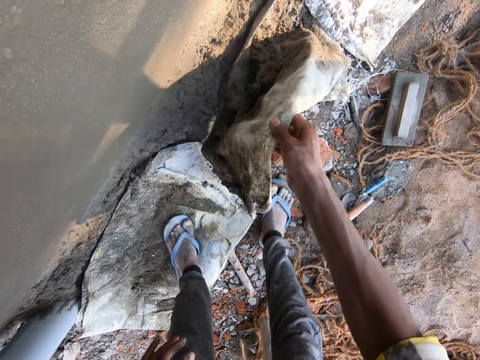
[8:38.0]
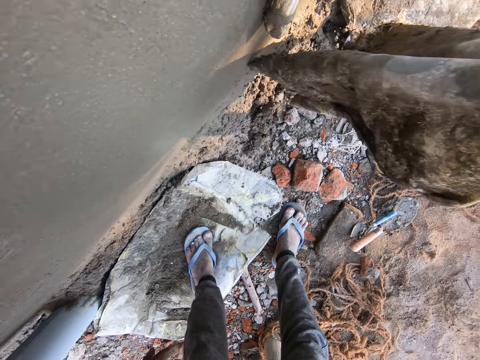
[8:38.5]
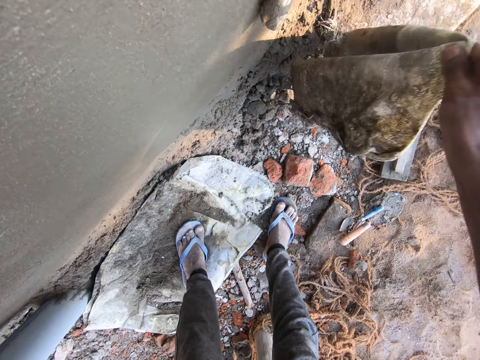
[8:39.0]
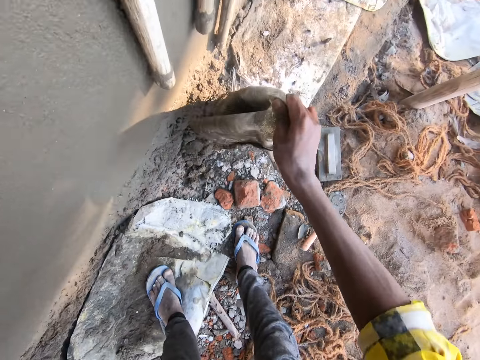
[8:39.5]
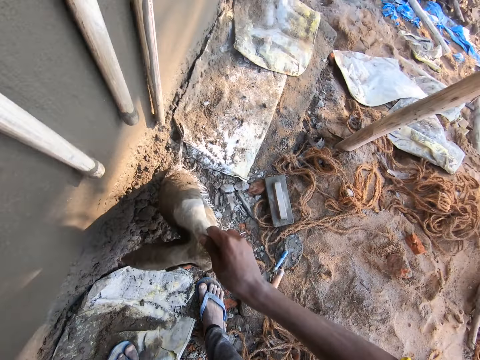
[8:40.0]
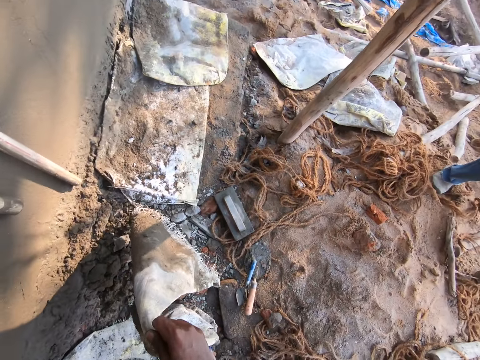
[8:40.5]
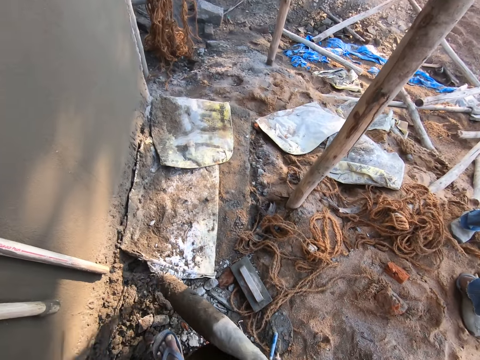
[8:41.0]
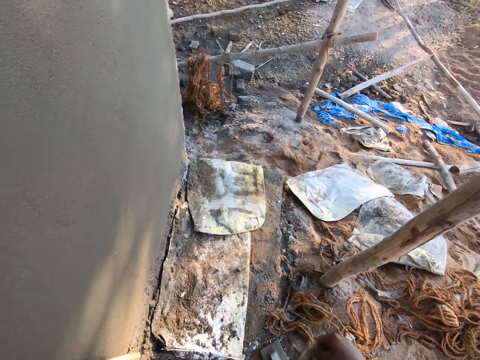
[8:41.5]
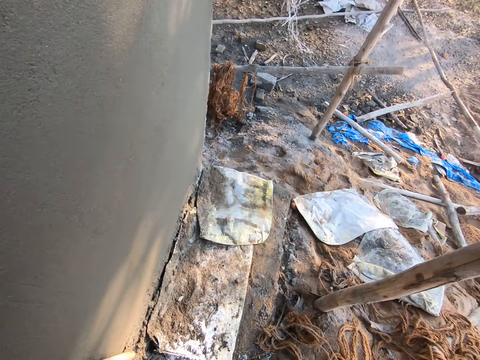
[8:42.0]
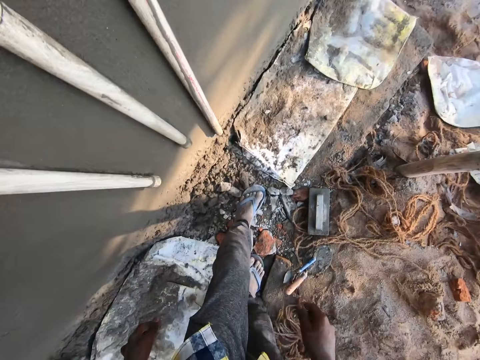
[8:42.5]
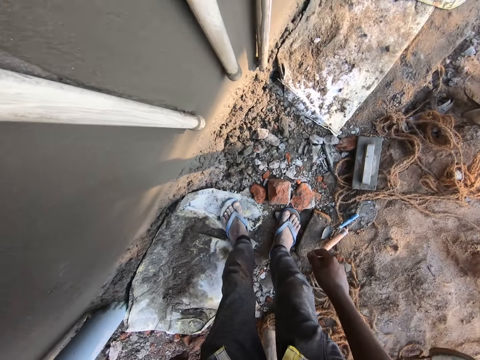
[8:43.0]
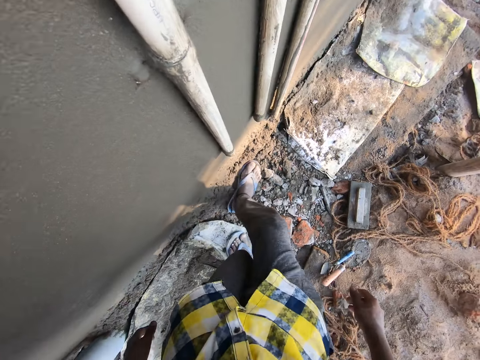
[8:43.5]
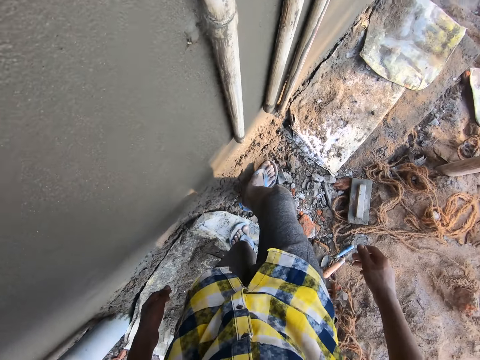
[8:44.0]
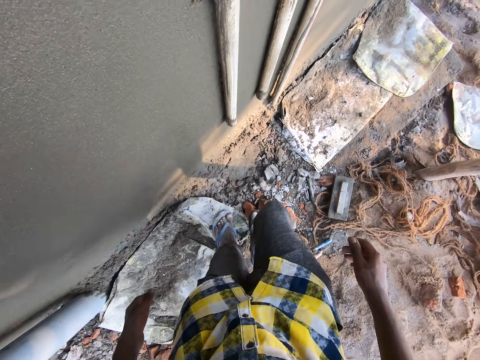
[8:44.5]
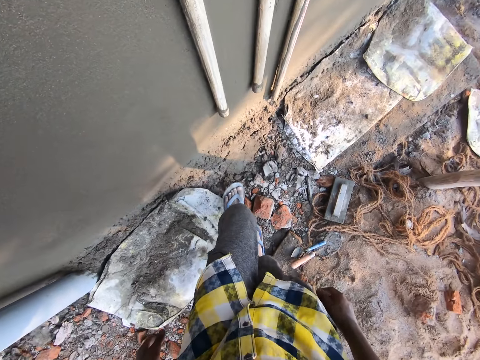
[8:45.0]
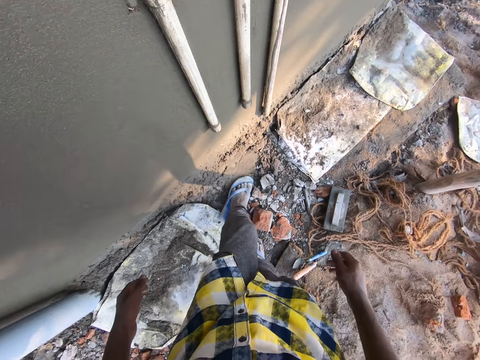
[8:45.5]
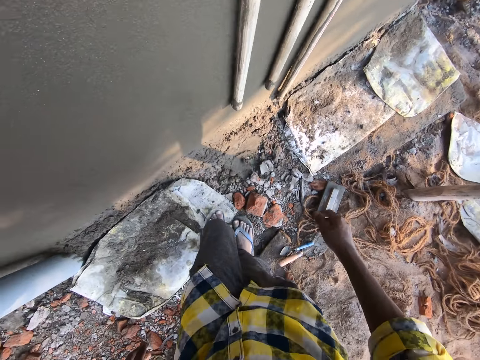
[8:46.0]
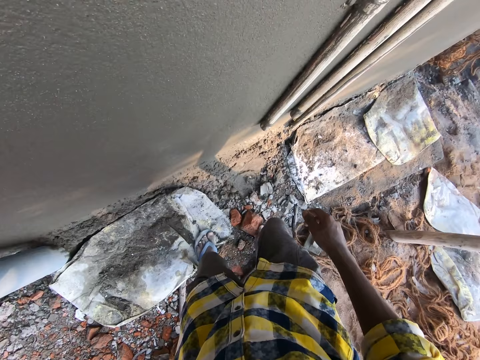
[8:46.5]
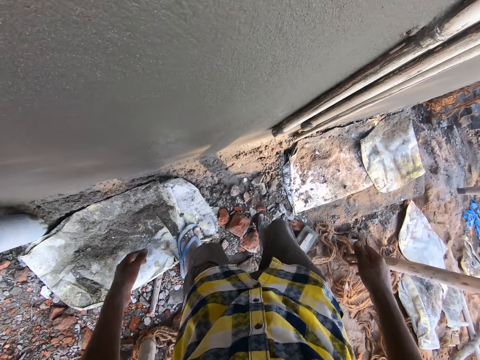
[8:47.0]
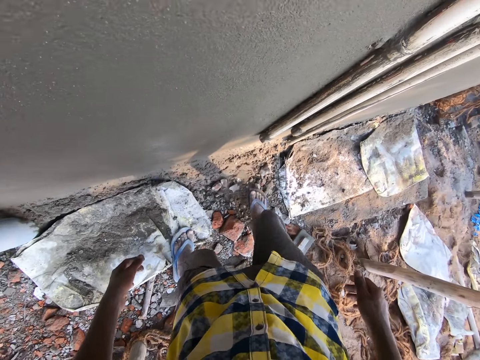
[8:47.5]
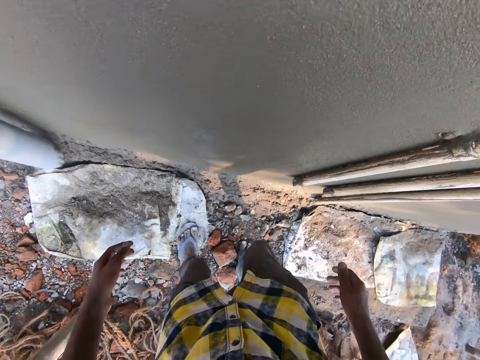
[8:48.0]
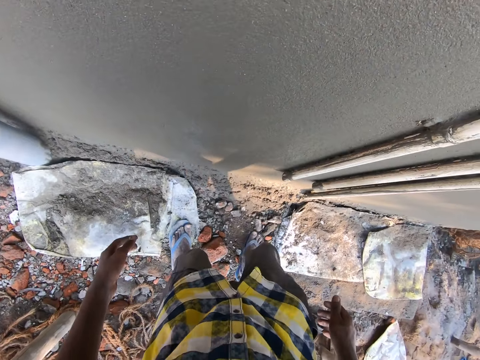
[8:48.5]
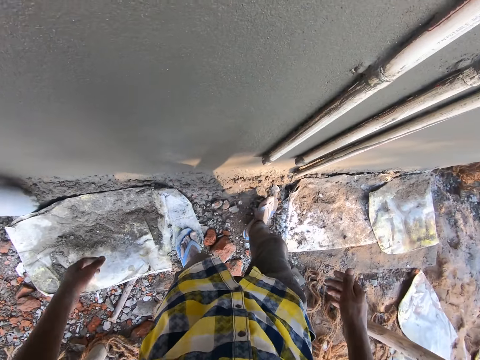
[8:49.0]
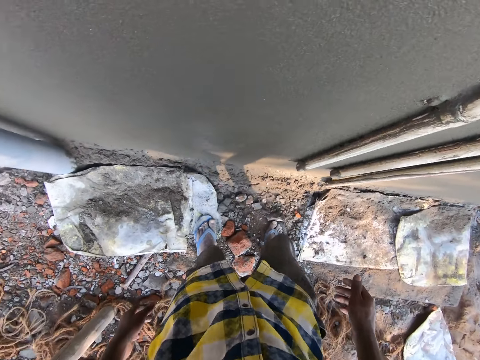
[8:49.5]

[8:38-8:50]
The camera wearer shakes a sack. A man walks around. The camera wearer moves around. He throws the sack on the ground with his right hand. The man walks around. The camera wearer scrapes the concrete on the ground with both legs. He hits his legs on the ground. He moves a stone on the ground with his leg.

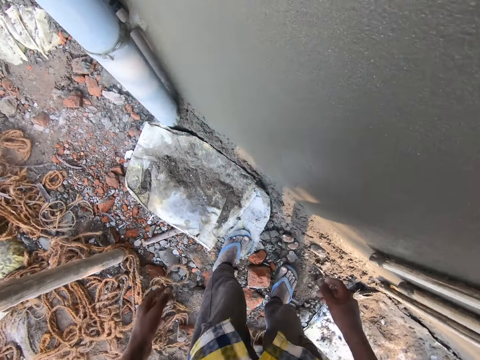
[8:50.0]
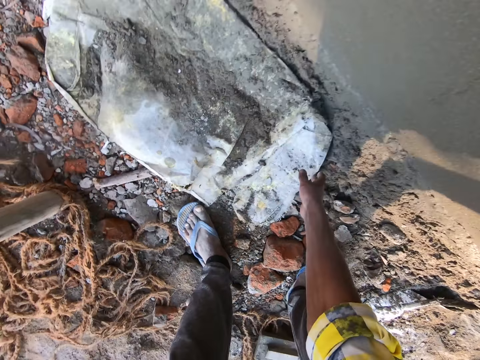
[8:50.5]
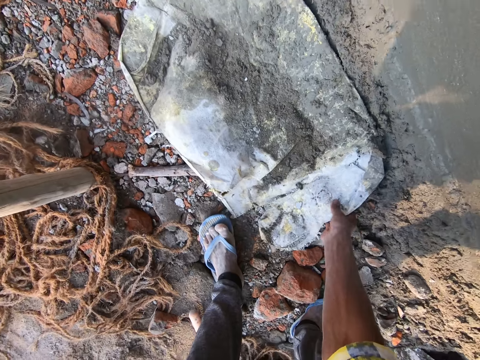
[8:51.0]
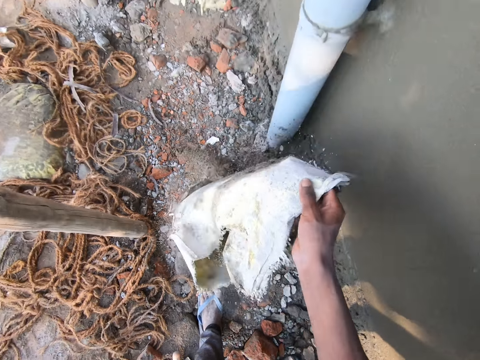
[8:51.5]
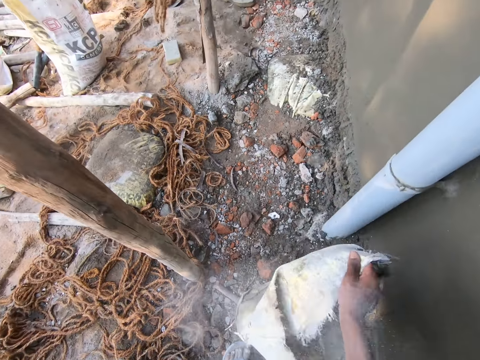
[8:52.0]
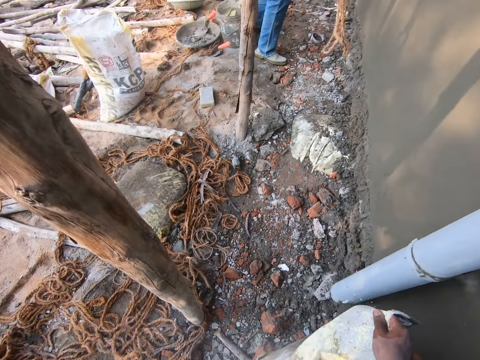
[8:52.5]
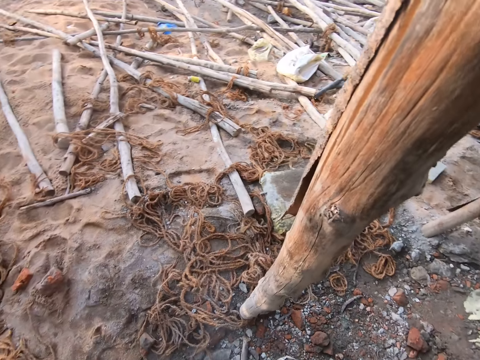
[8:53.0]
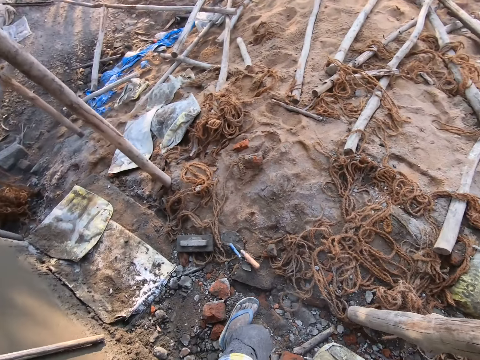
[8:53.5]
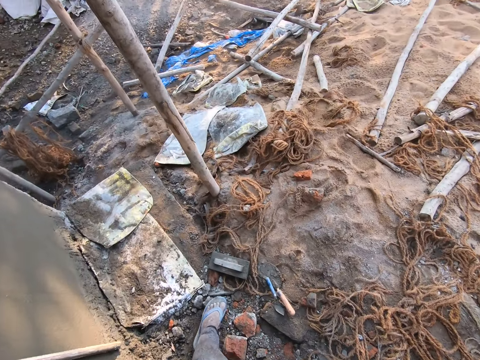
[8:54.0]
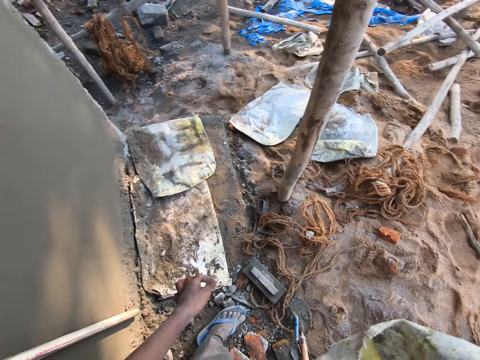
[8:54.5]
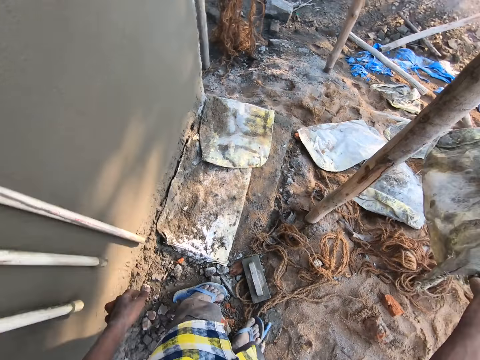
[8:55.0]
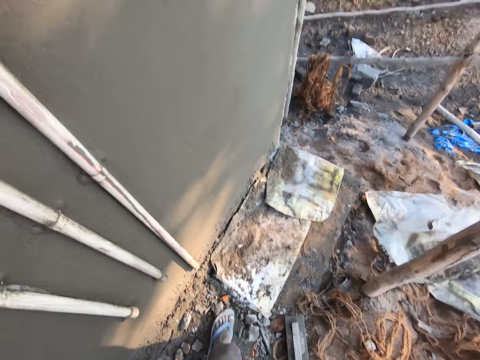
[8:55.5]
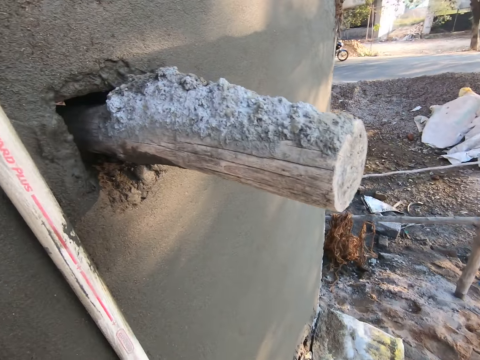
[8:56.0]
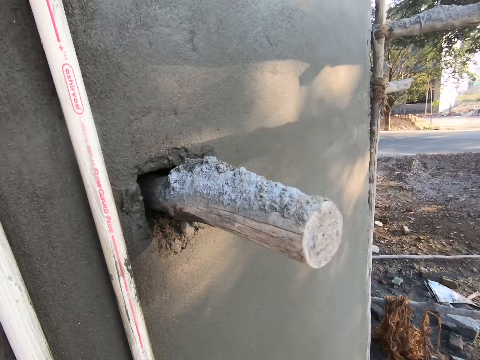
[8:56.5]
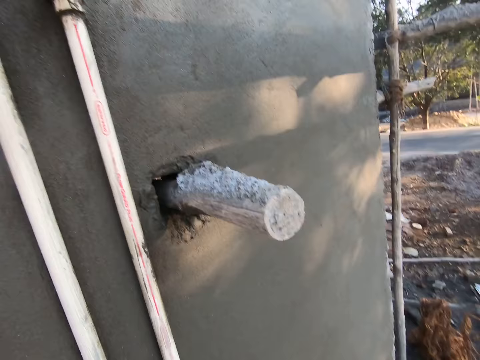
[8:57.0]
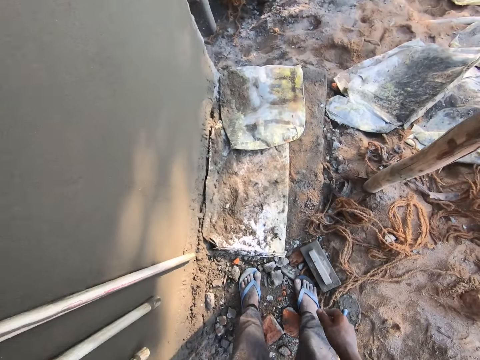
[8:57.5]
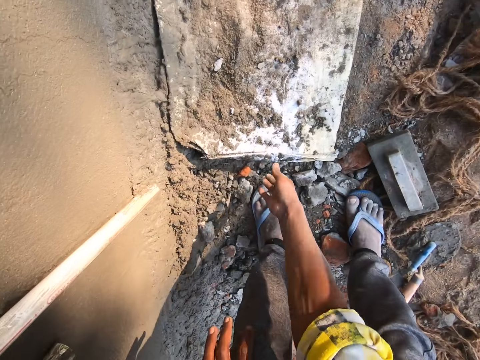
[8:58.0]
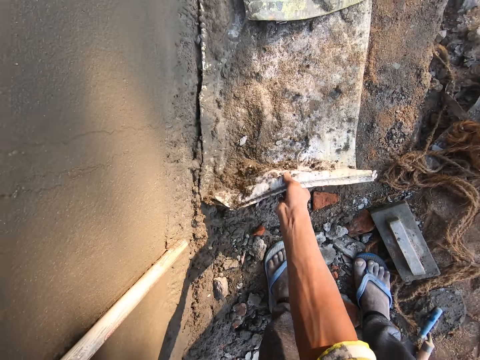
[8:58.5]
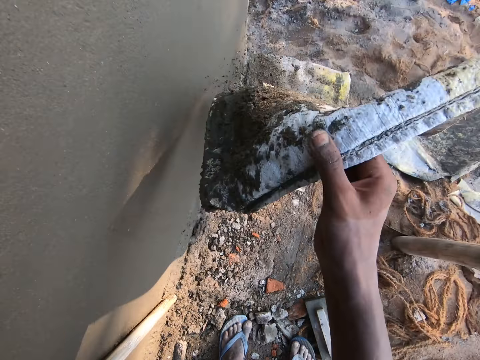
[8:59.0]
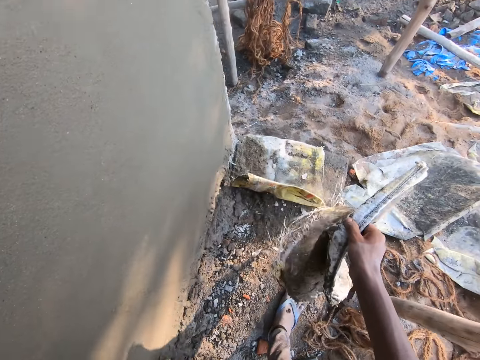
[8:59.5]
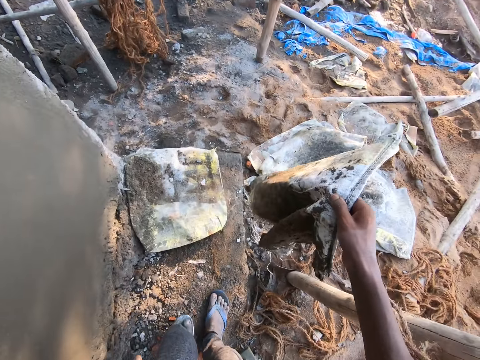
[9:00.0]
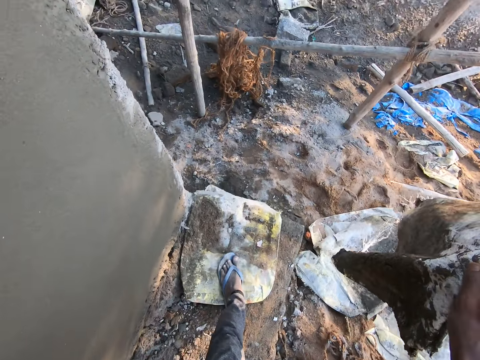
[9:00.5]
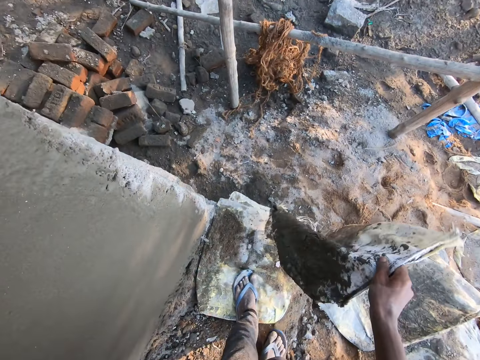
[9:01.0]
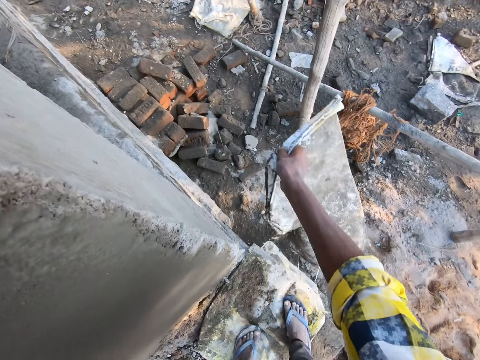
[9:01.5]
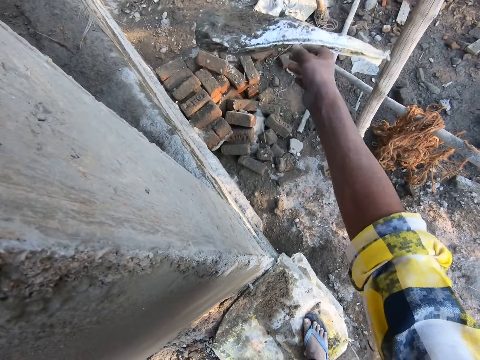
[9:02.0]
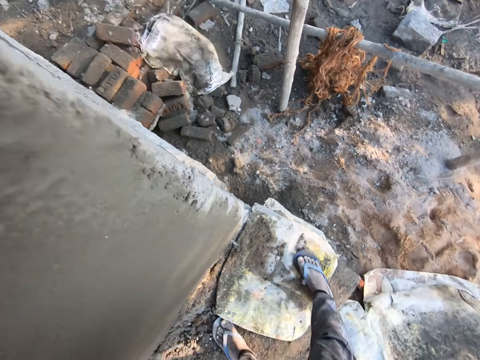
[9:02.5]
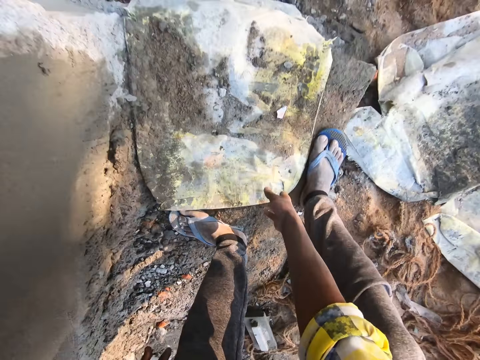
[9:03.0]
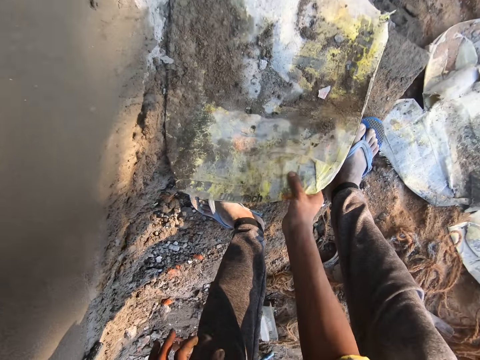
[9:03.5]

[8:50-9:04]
The camera wearer bends downwards. He picks a sack on the ground with his right hand. He shakes the sack. A man stands close to a wall. The camera wearer moves around. He throws the sack on the ground with his right hand. He looks around. He bends downwards. He picks a sack on the ground with his right hand. He shakes the sack. He moves around. He shakes the sack. He throws the sack on the ground with his right hand. He bends downwards. He picks a sack on the ground with his right hand.
